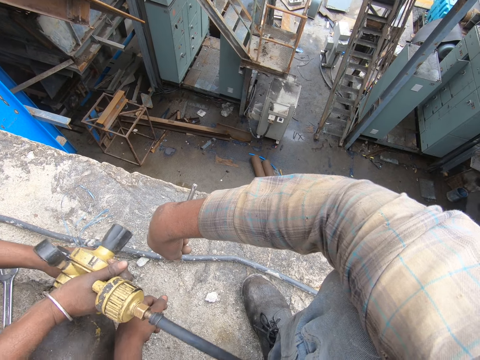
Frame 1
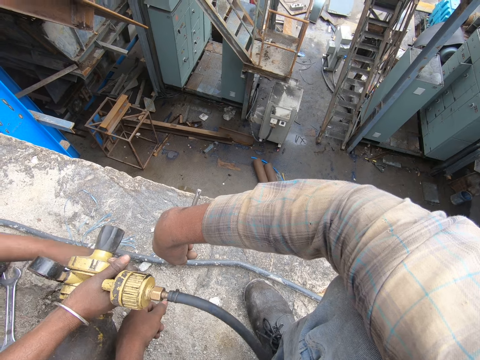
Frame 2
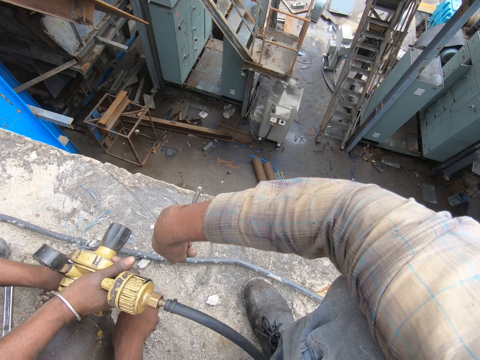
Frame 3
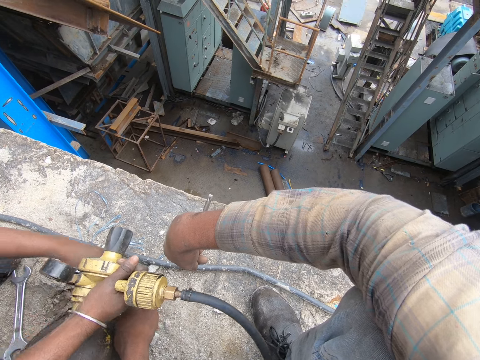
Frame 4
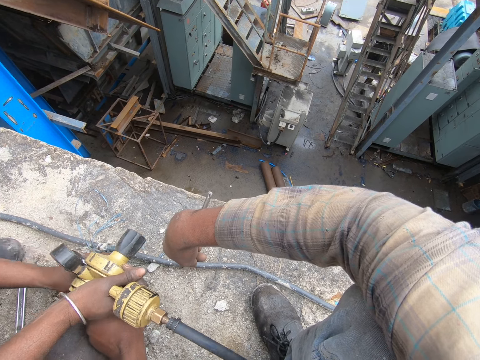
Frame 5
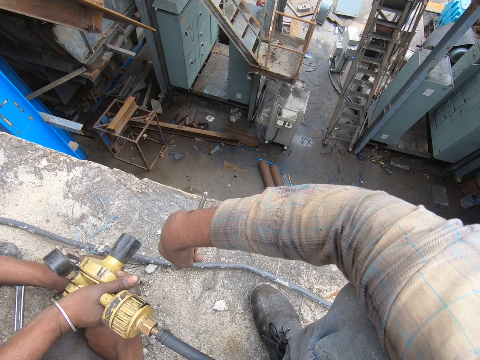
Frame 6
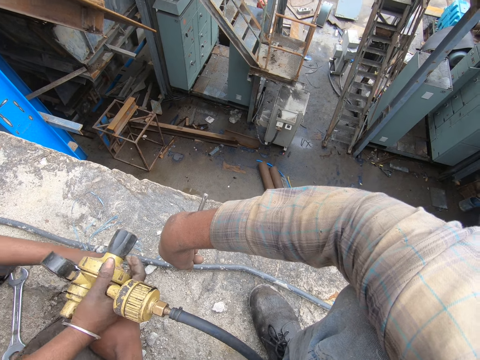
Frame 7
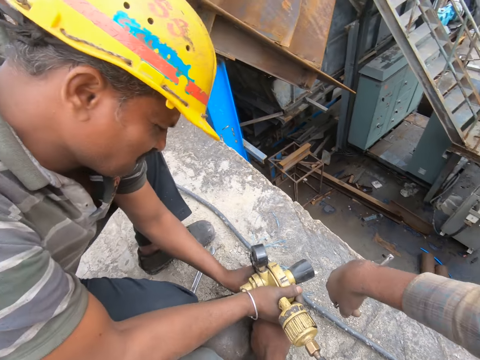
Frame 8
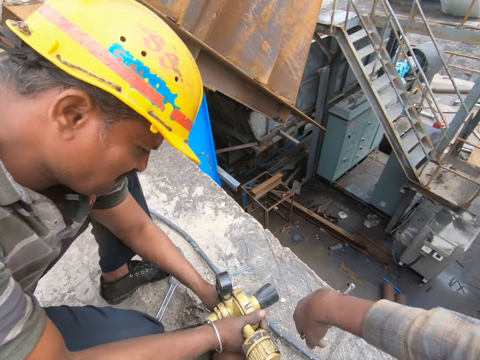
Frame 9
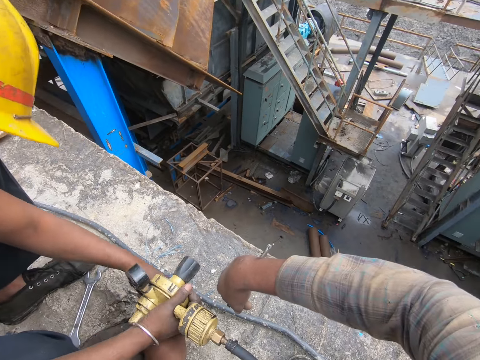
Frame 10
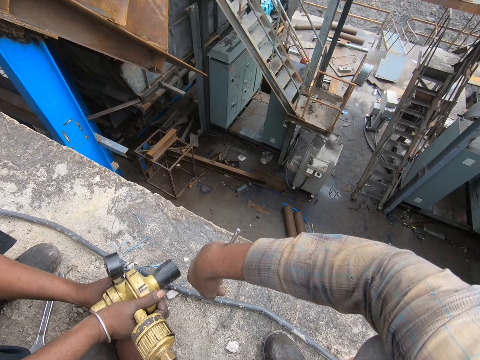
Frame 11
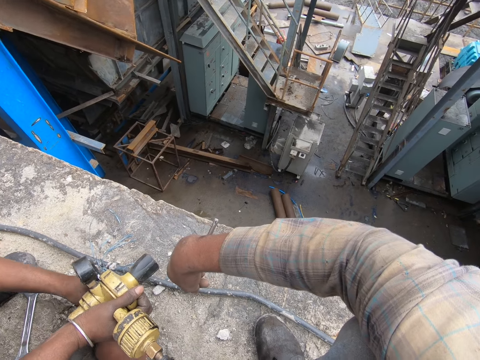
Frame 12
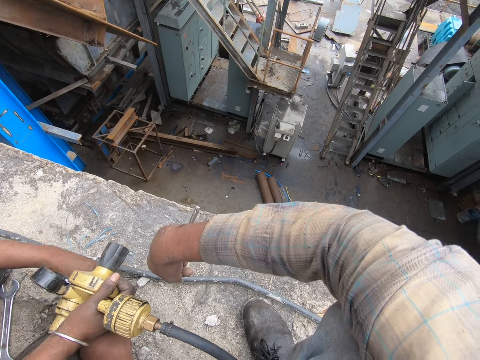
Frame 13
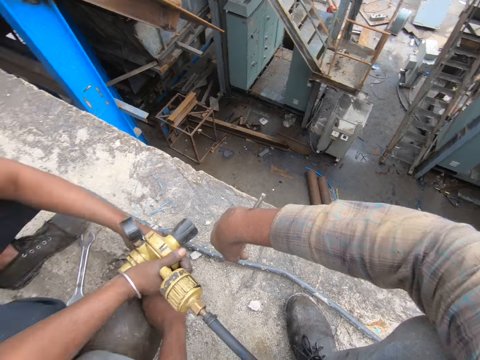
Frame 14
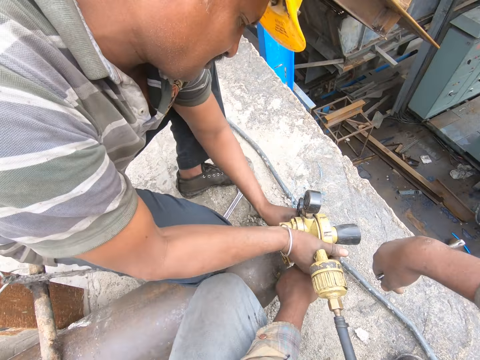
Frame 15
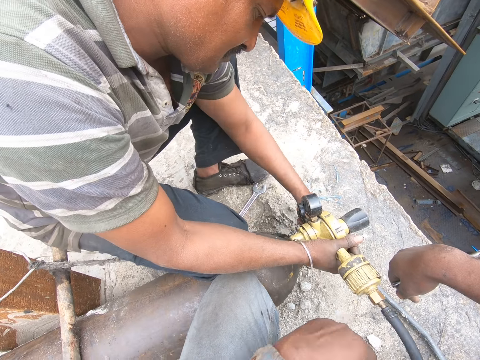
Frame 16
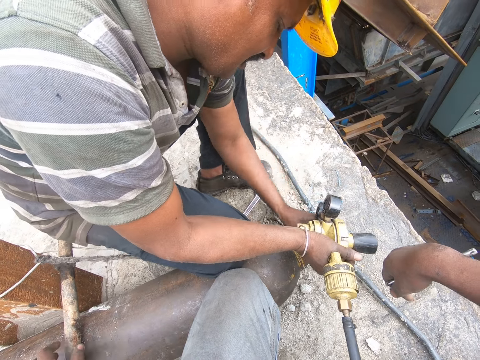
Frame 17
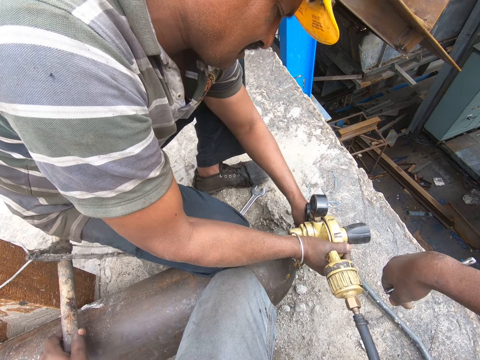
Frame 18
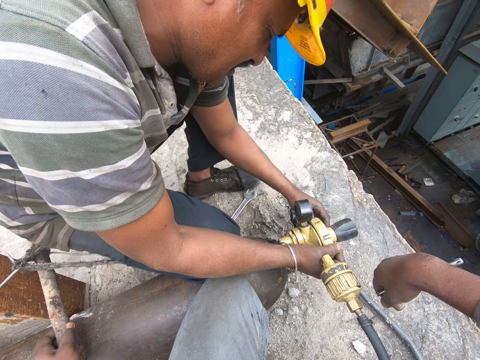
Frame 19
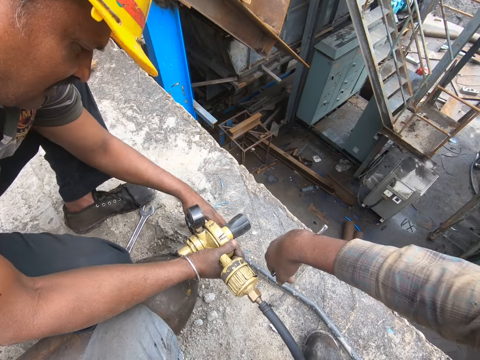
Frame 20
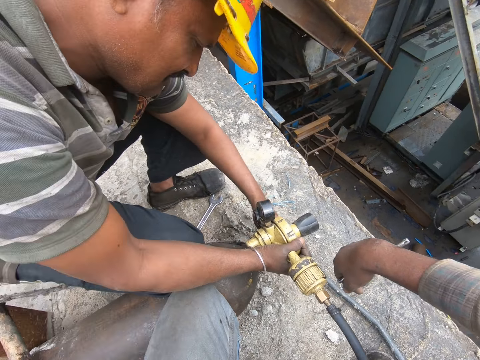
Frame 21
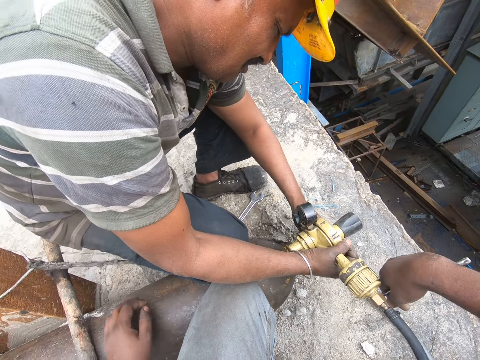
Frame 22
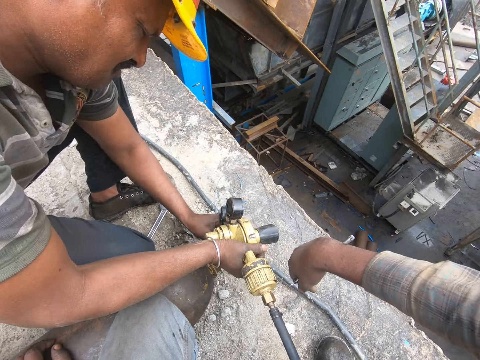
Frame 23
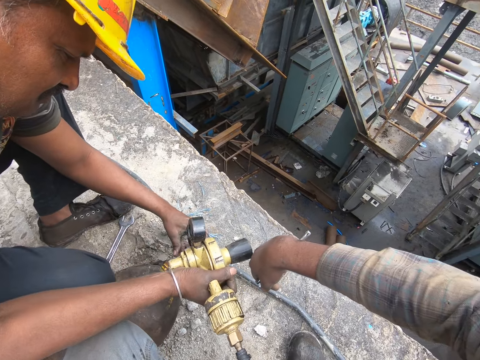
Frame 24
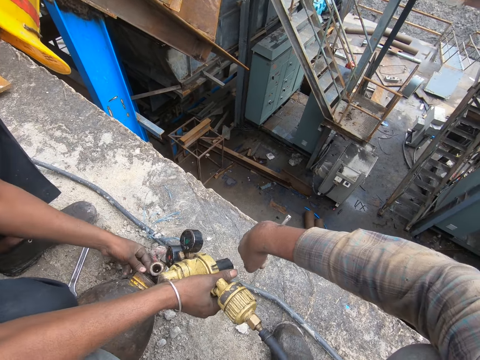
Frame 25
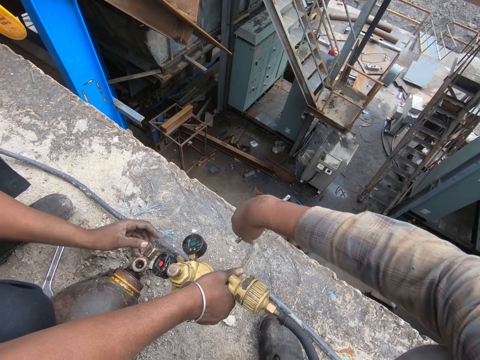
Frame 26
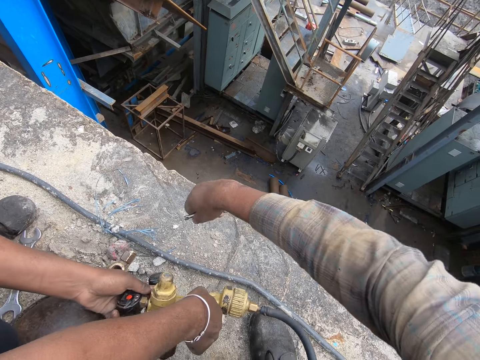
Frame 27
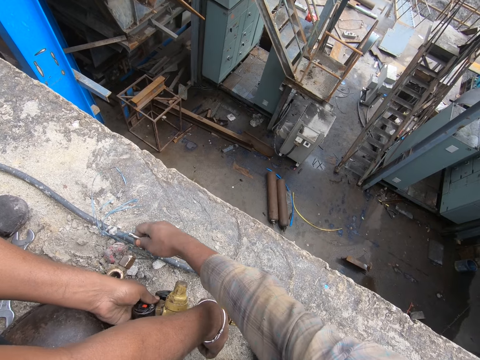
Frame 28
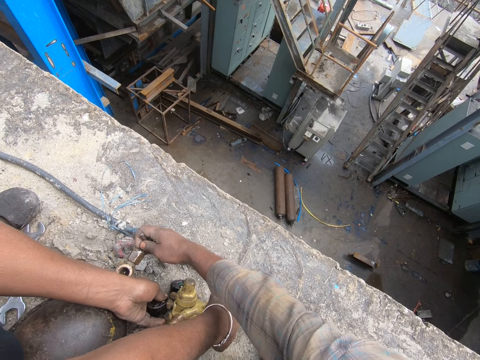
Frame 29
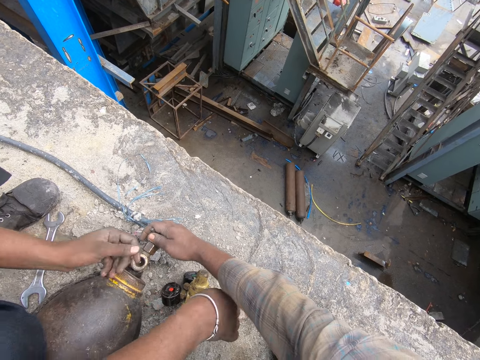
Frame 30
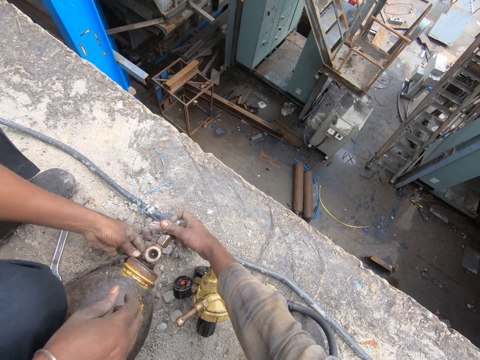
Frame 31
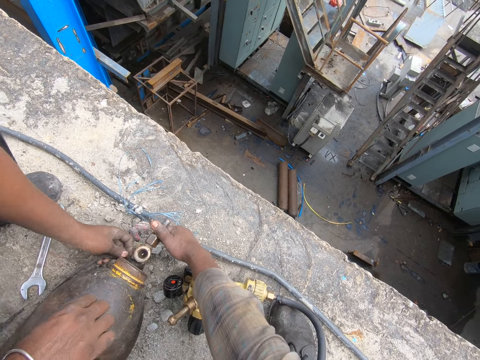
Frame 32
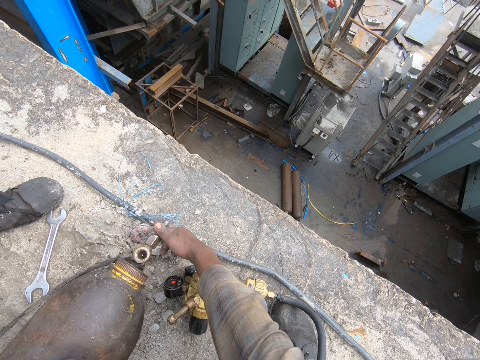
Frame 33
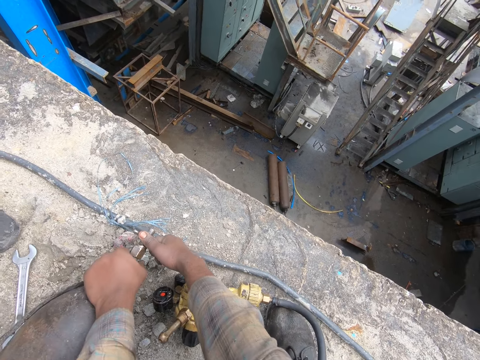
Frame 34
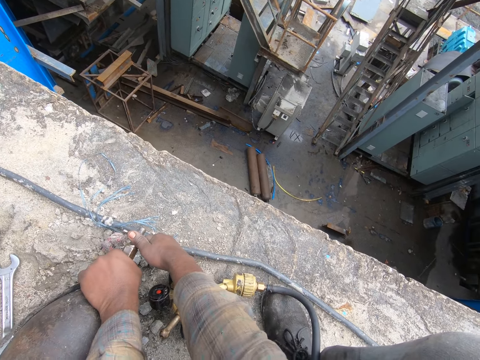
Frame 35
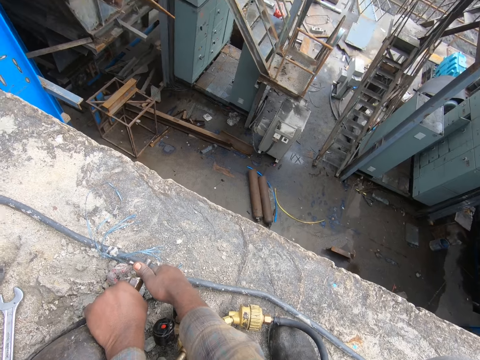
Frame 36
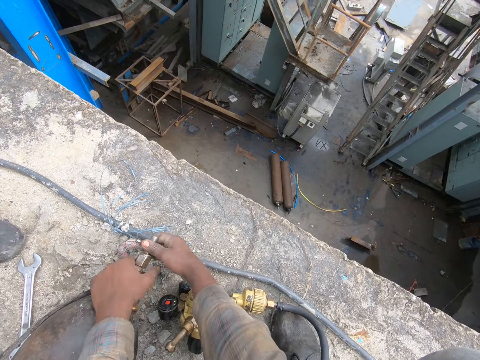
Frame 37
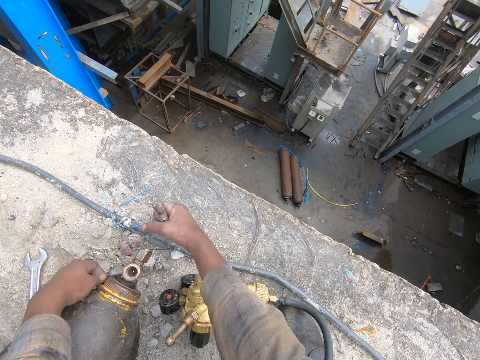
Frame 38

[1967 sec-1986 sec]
A man disconnects the gas pipe. The camera wearer adjusts the gas cylinder. They open the bolt.

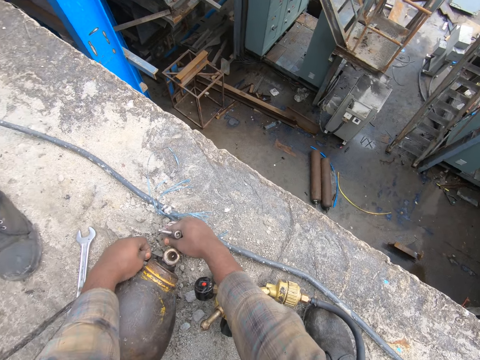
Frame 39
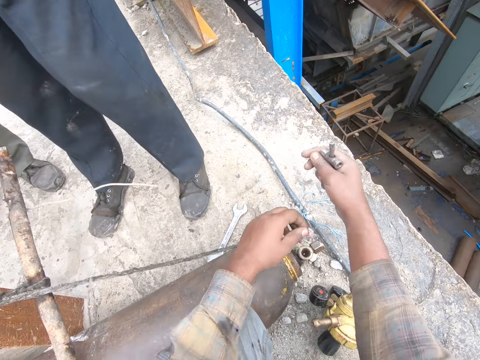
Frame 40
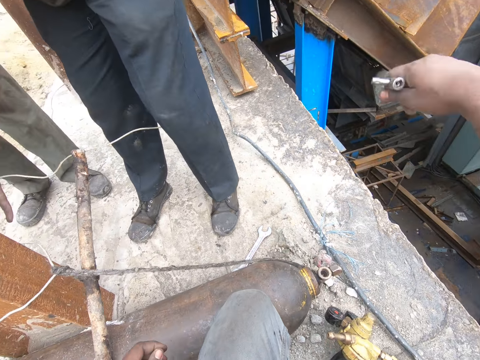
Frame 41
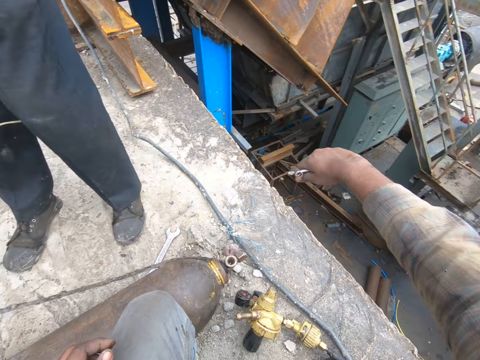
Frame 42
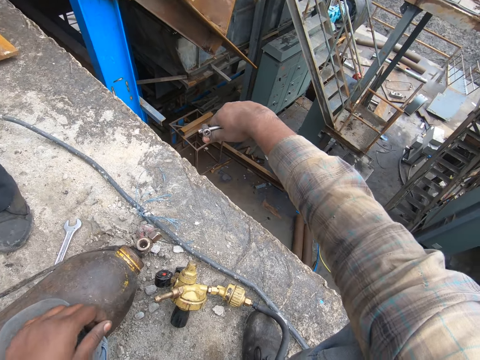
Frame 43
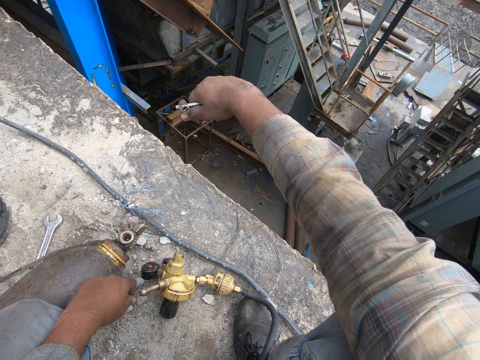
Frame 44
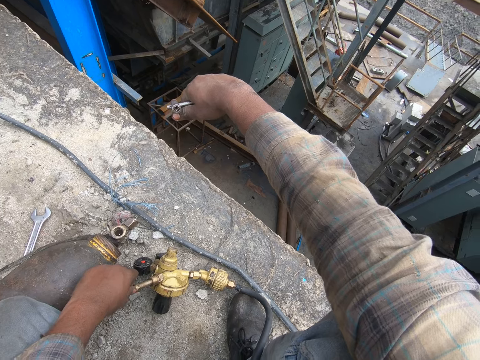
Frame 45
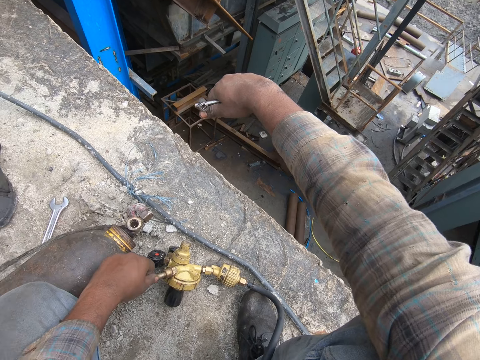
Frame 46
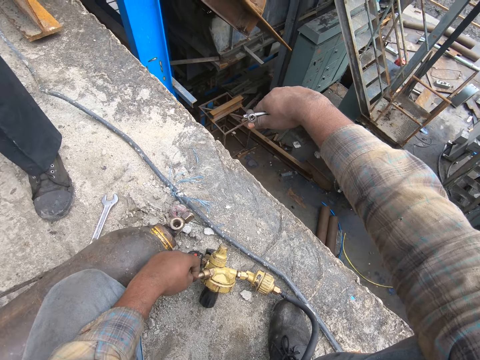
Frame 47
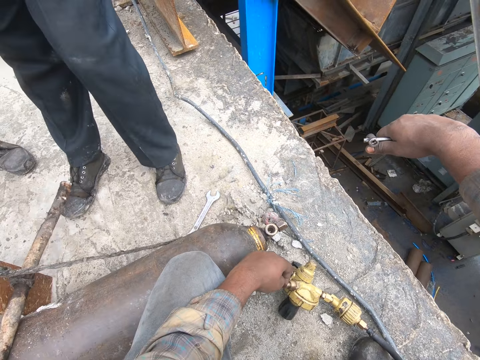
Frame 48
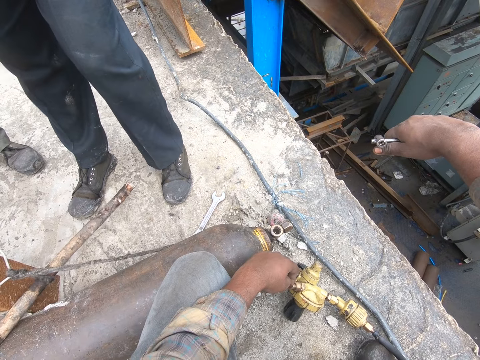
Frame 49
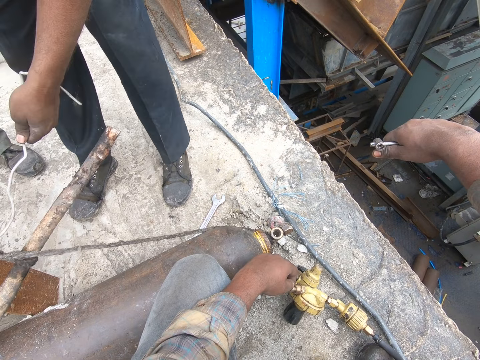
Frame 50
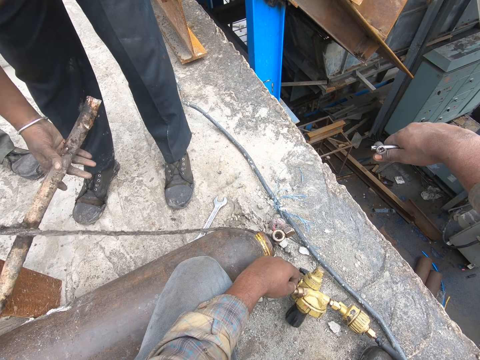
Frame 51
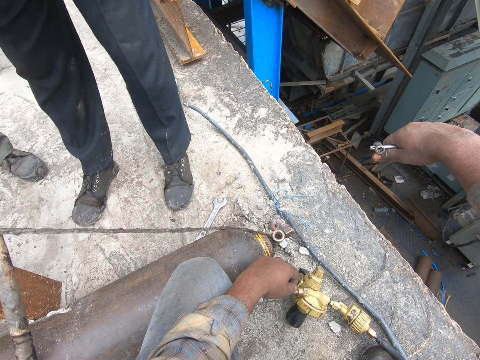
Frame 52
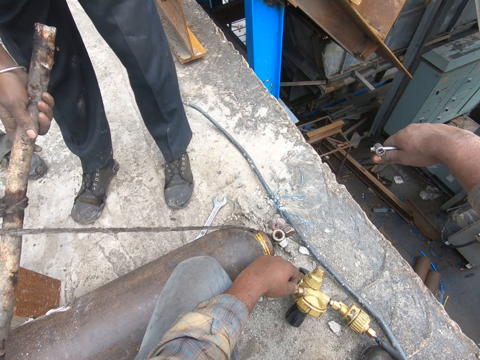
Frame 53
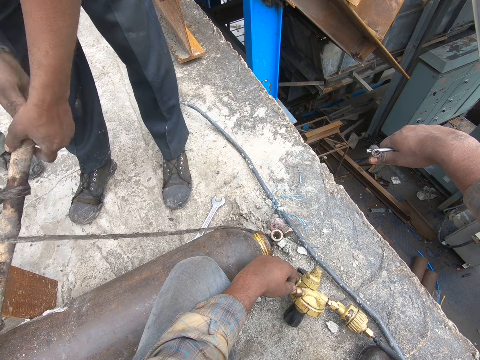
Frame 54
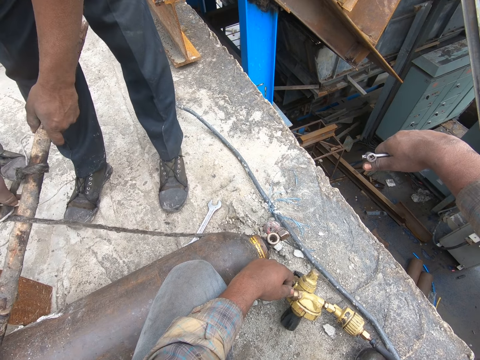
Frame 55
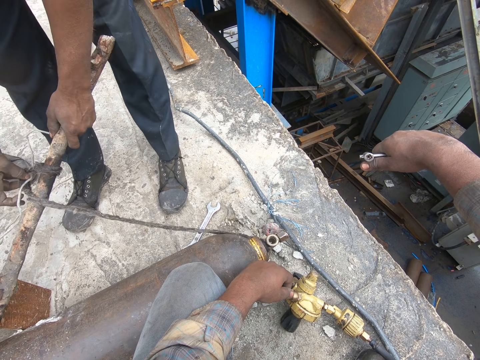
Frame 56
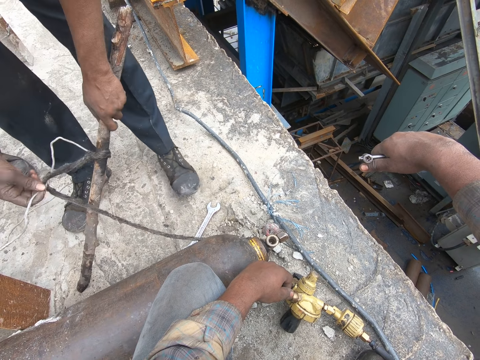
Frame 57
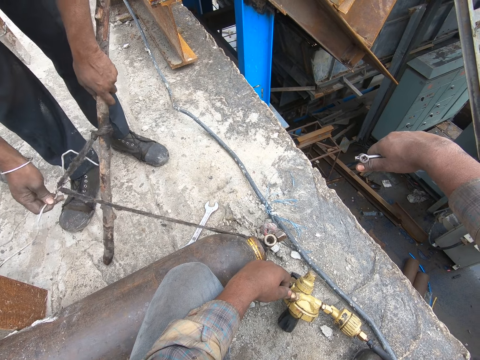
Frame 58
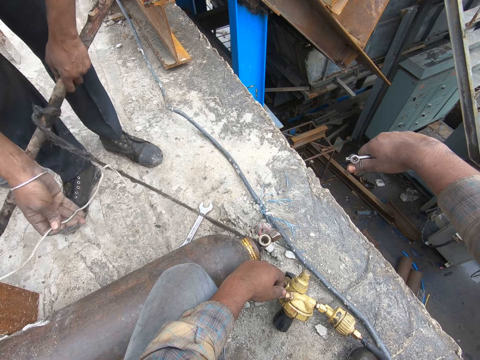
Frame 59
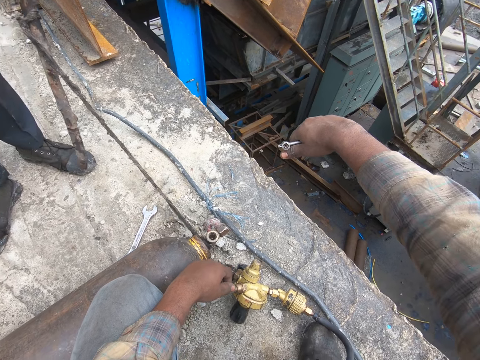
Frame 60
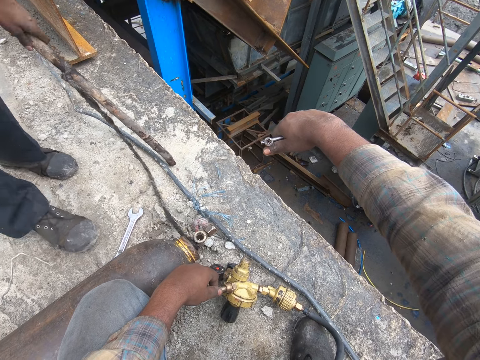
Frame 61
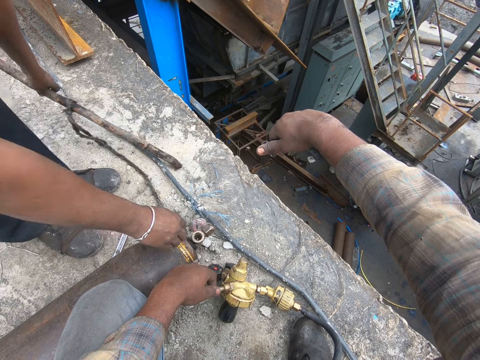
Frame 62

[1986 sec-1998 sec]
The camera wearer lifts a hand. They look at a man. The man unties a rope from a stick.
